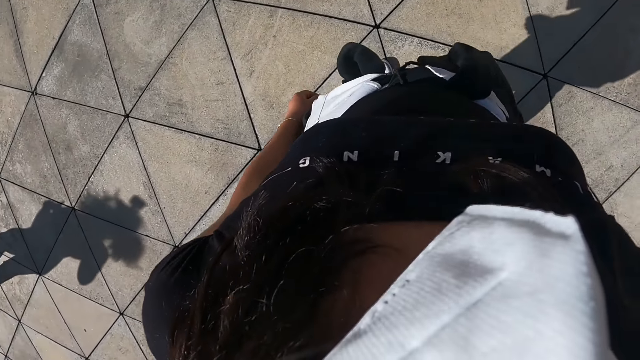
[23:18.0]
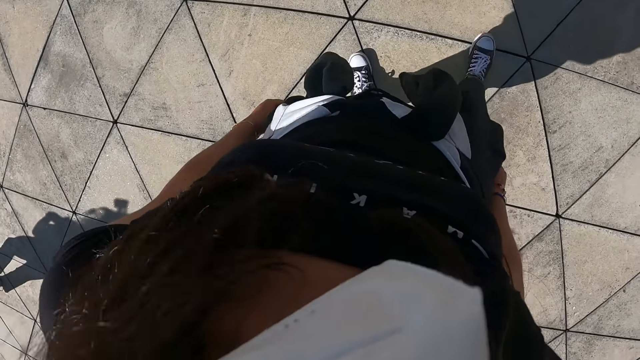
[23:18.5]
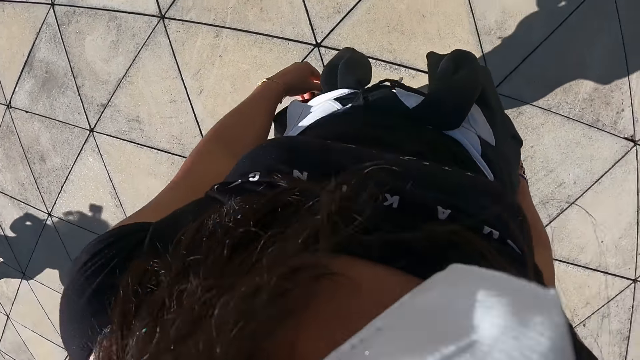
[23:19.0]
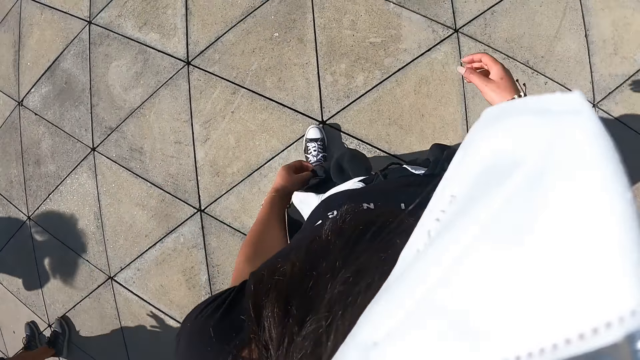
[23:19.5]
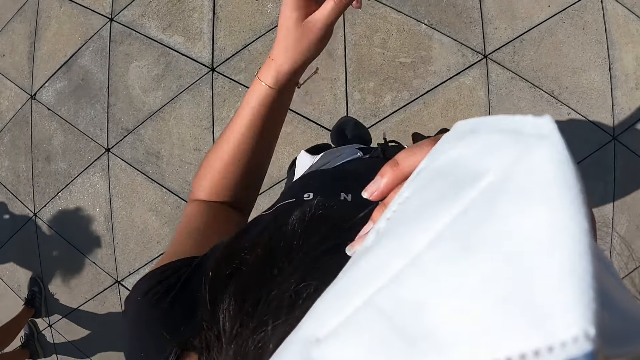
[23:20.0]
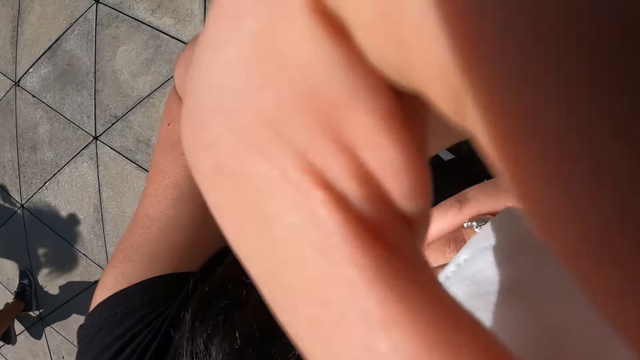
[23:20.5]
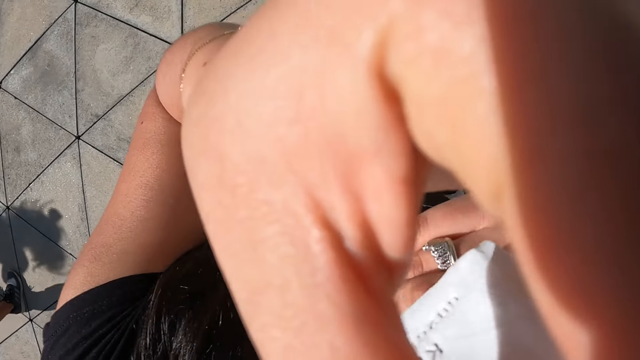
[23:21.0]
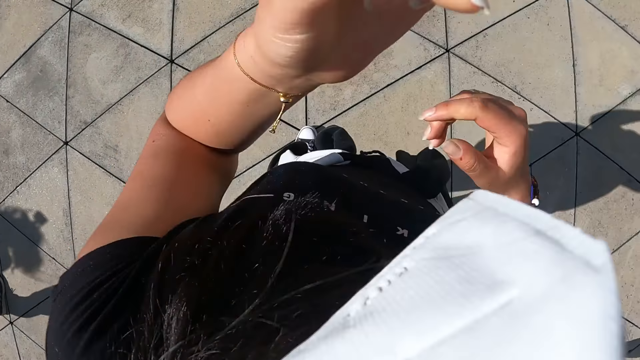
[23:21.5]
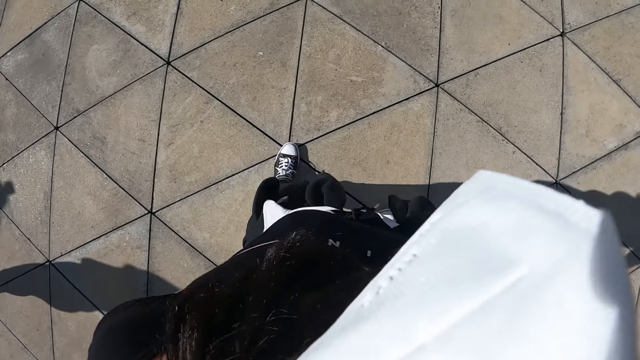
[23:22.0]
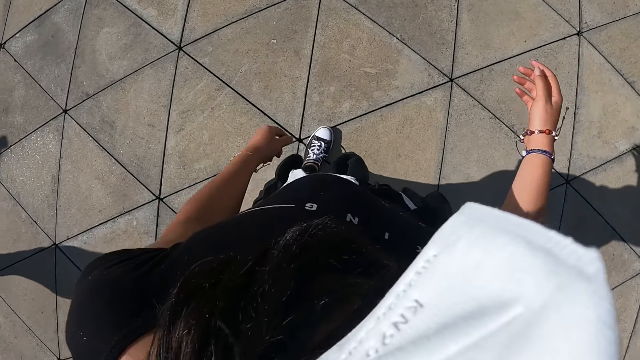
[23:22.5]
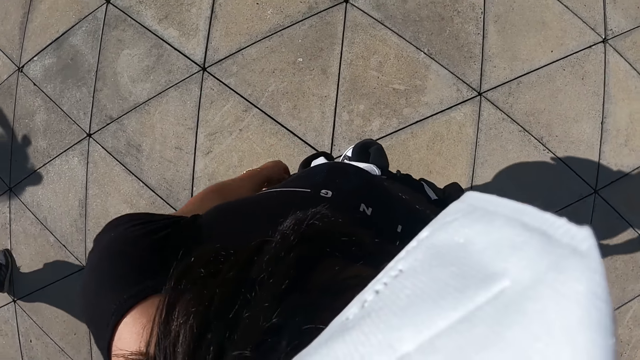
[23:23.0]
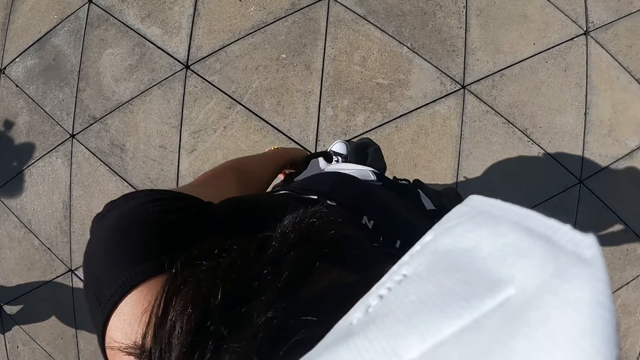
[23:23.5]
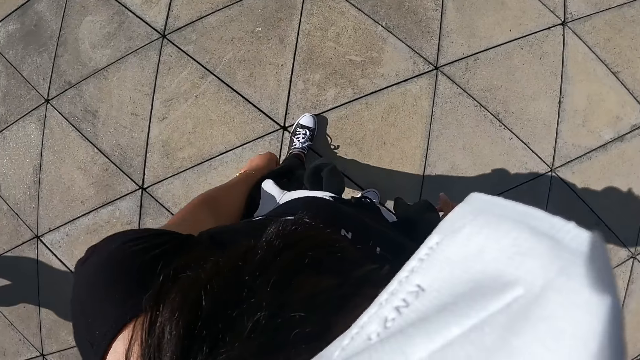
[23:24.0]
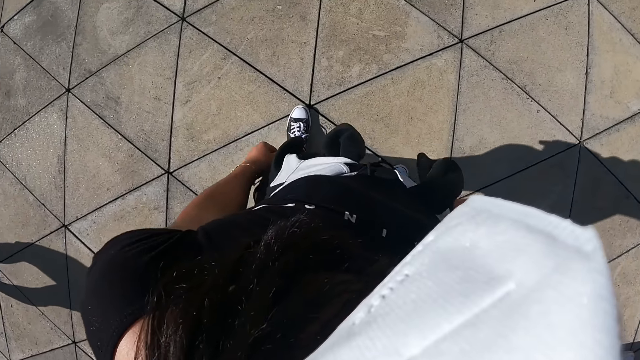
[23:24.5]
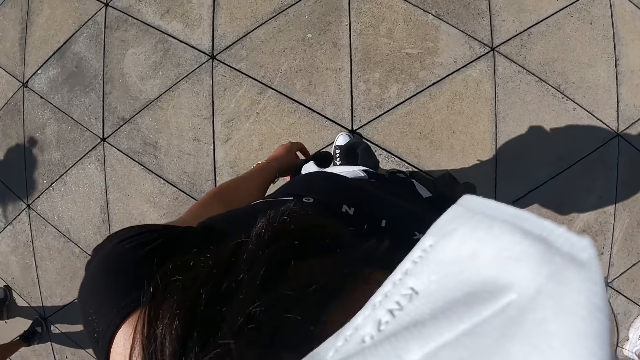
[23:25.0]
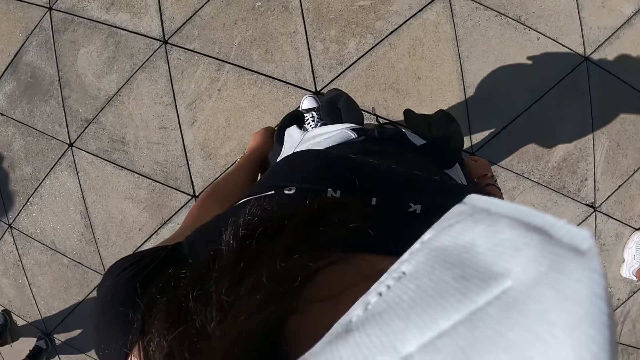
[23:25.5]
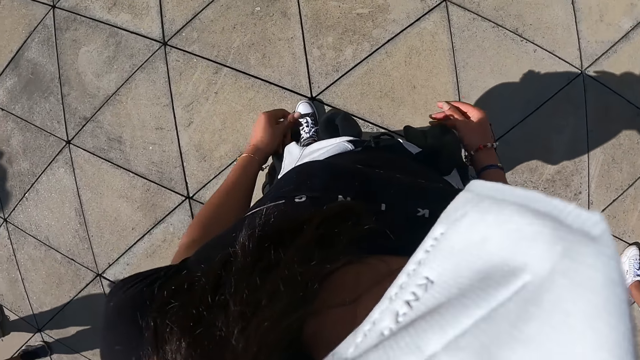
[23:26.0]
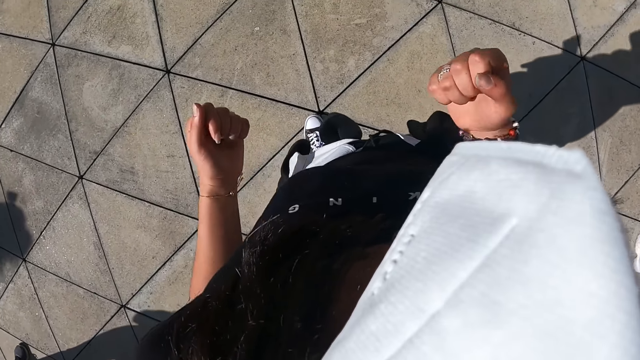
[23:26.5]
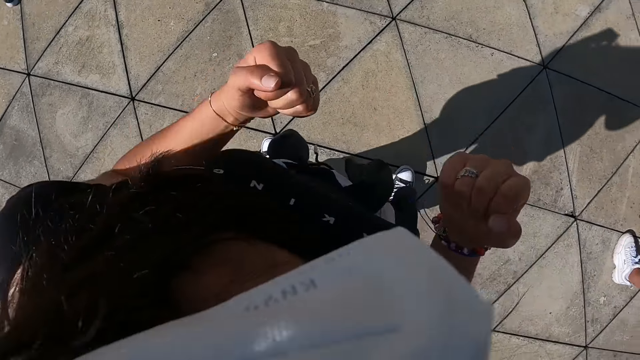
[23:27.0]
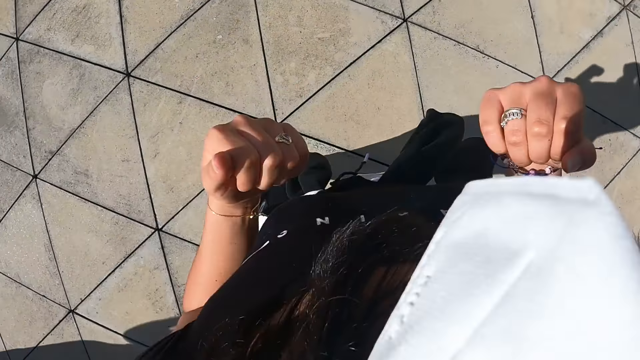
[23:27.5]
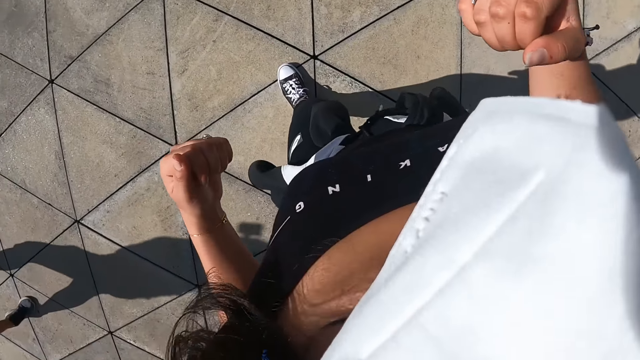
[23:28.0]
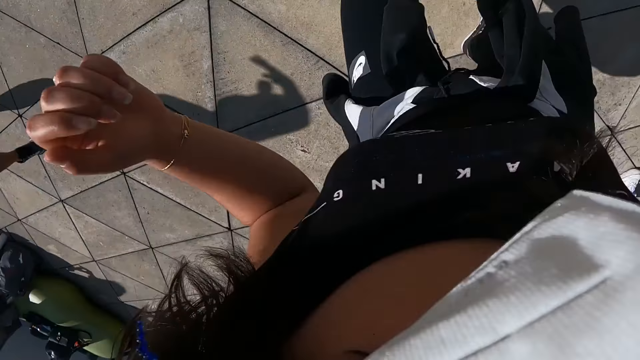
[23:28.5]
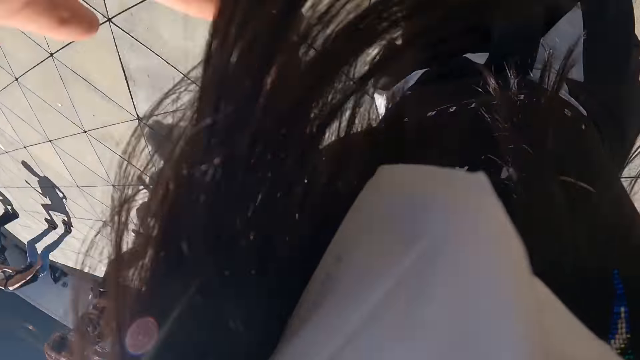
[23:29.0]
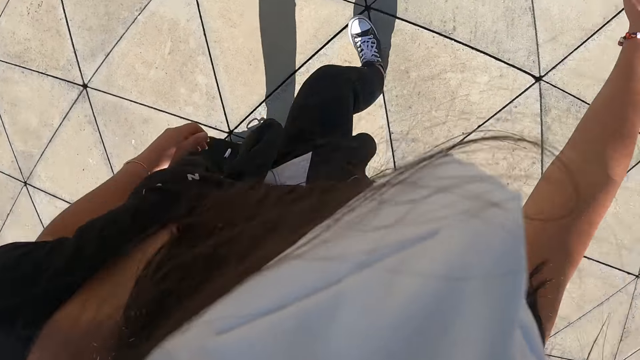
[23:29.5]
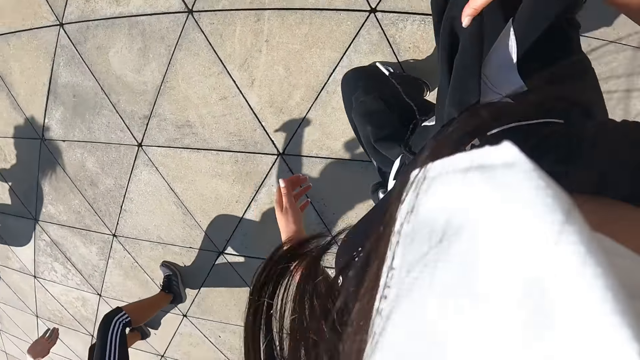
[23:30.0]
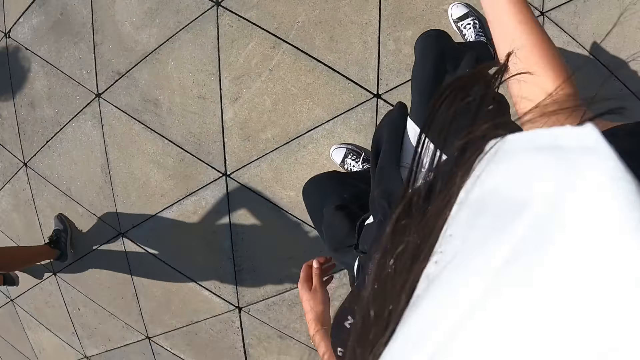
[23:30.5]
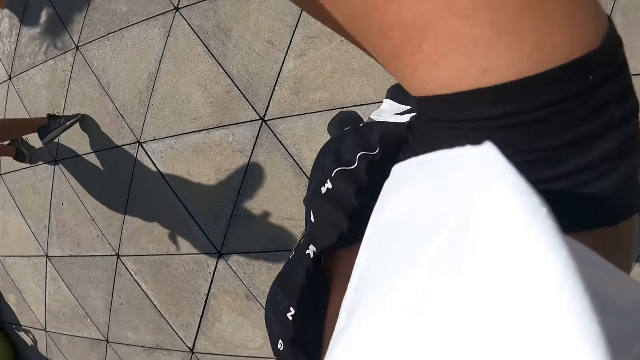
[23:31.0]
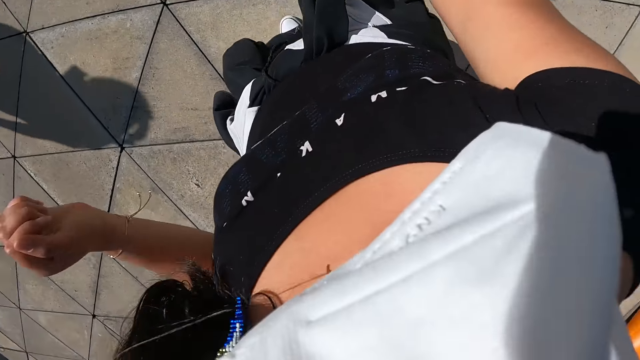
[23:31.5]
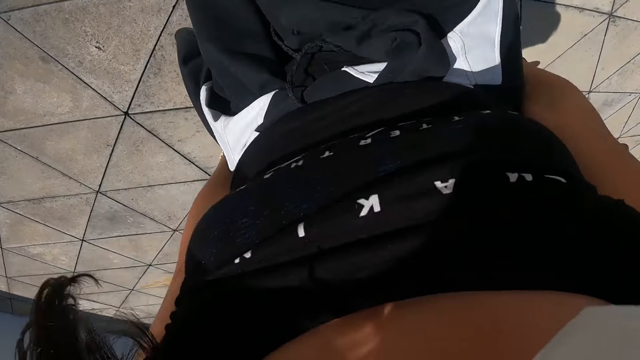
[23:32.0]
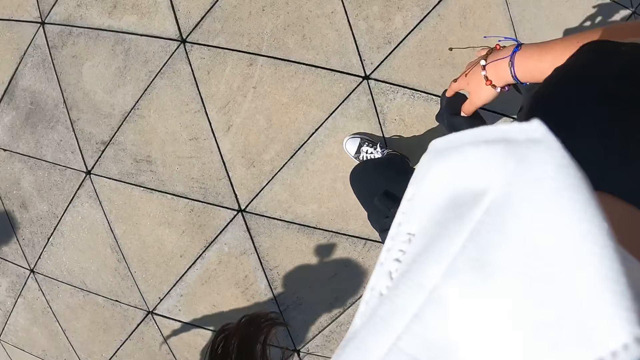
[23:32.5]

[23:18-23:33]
The camera wearer raises her right hand to her mouth. She adjusts her nose mask with her left hand. She lowers both hands from her face. She dances with a group of people outside. She does exercise.

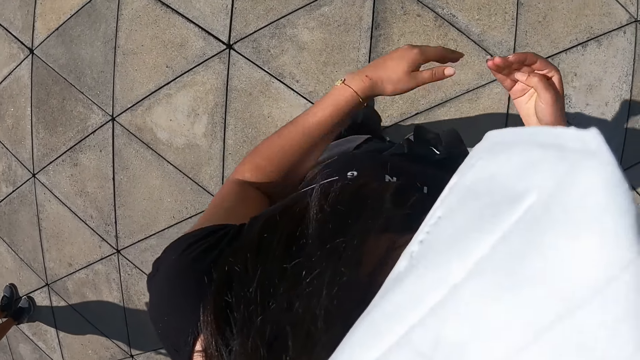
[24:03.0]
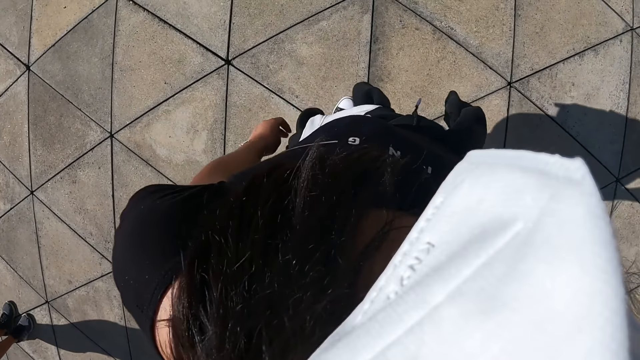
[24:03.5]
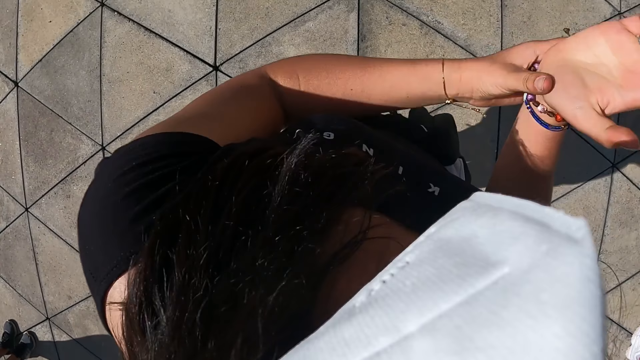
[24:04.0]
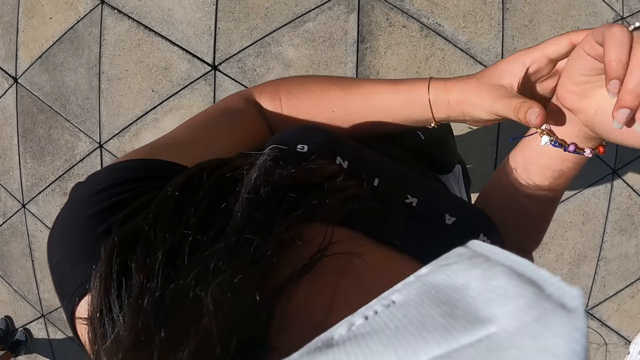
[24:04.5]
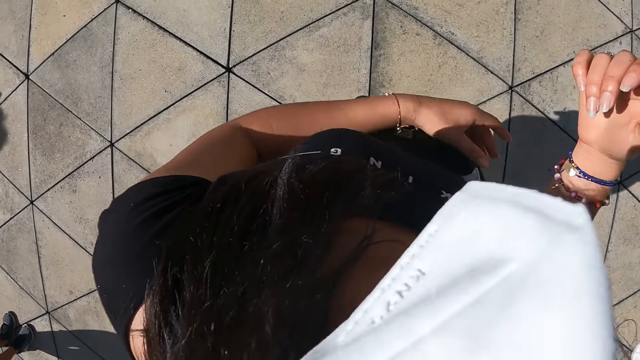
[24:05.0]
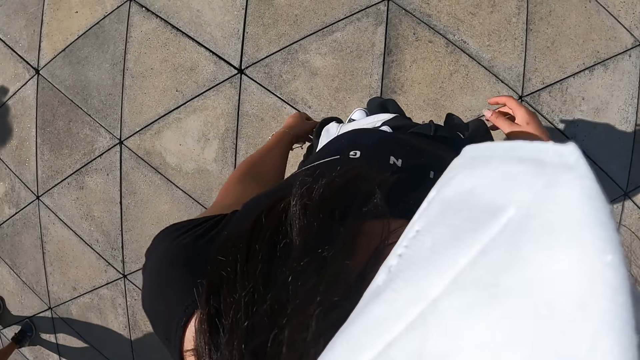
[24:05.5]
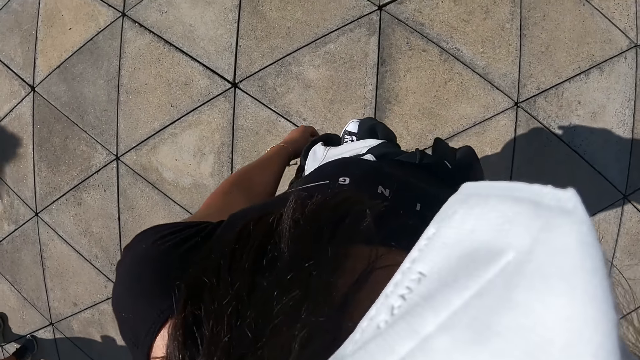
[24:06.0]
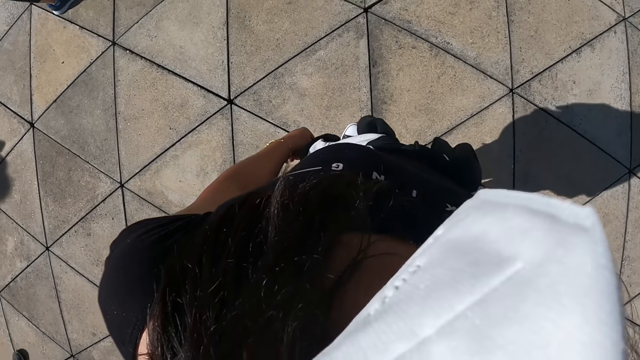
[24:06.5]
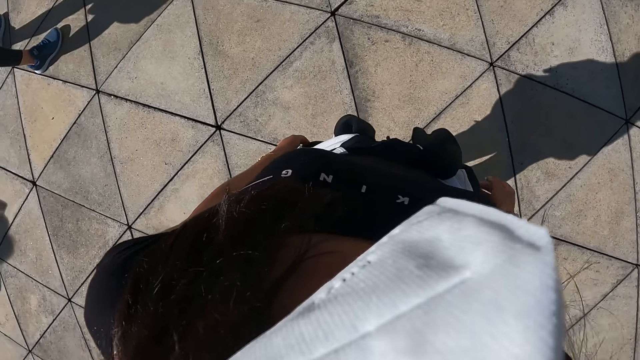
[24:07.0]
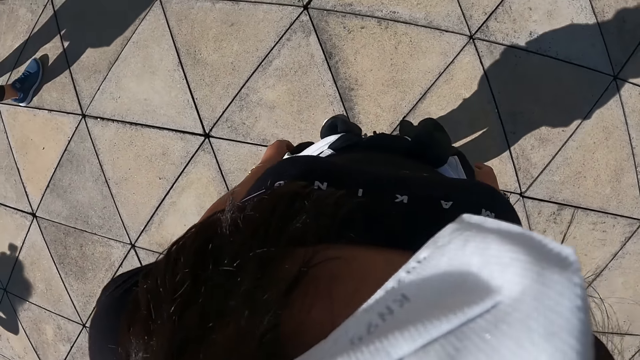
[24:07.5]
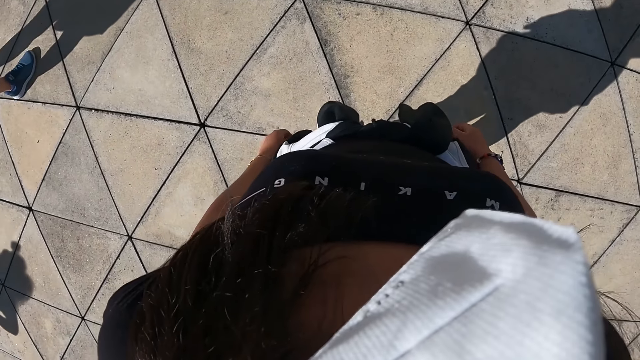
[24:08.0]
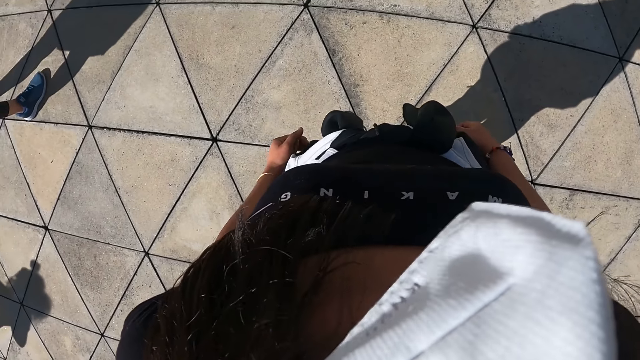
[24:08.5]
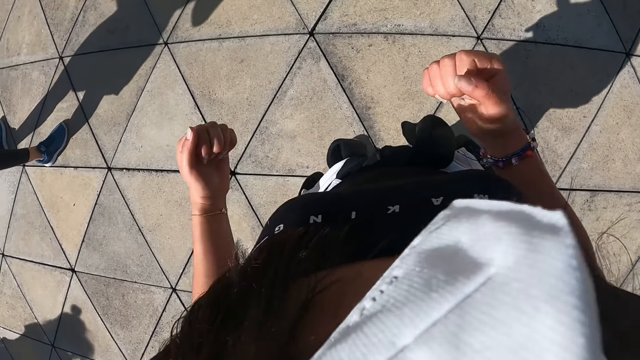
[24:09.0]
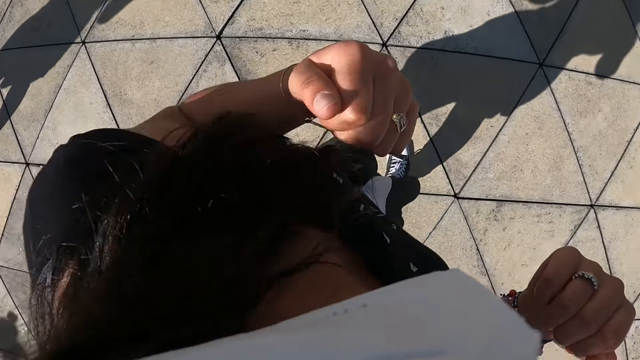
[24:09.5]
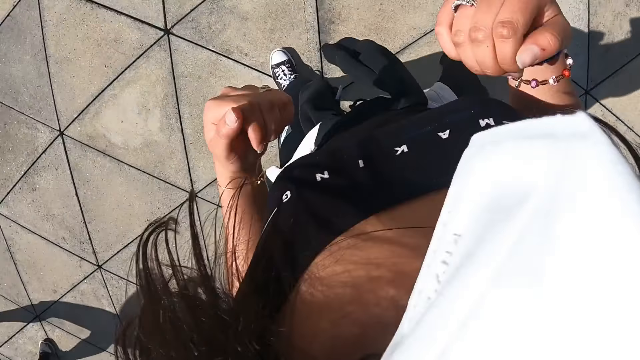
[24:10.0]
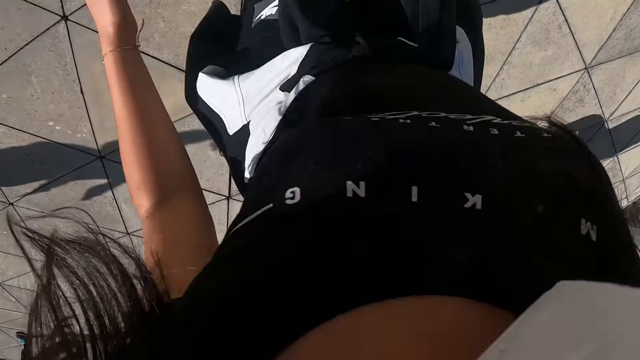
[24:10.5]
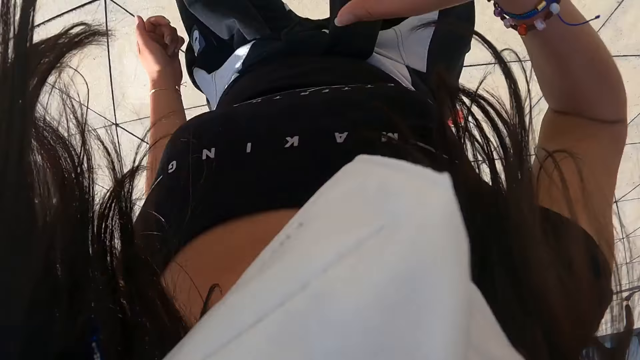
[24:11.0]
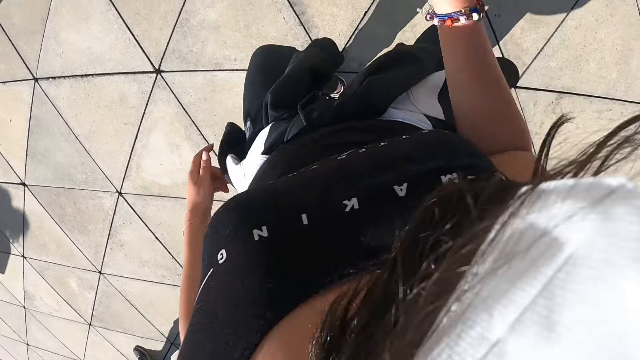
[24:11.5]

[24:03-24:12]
The camera wearer adjusts the wrist beads on her right hand with her left hand. She touches her bangle. She dances with a group of people outside. She does exercise.
